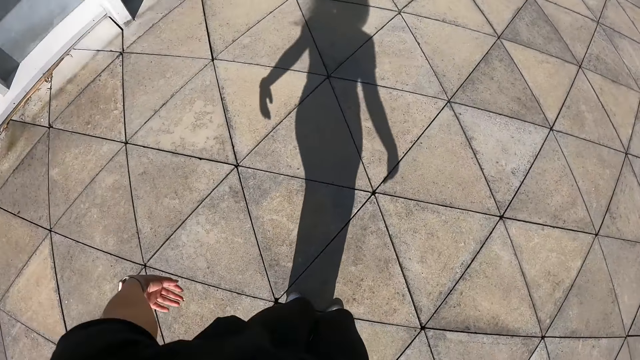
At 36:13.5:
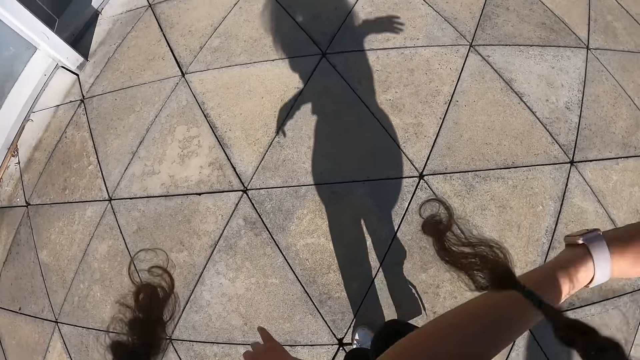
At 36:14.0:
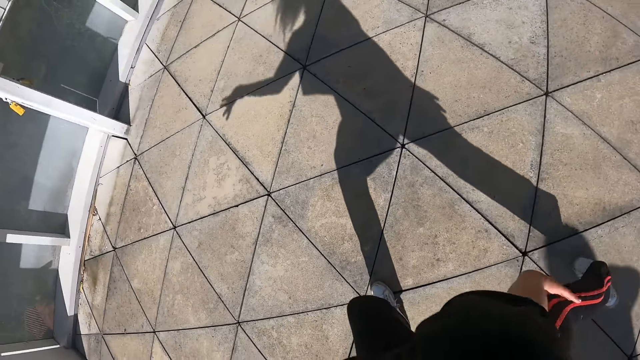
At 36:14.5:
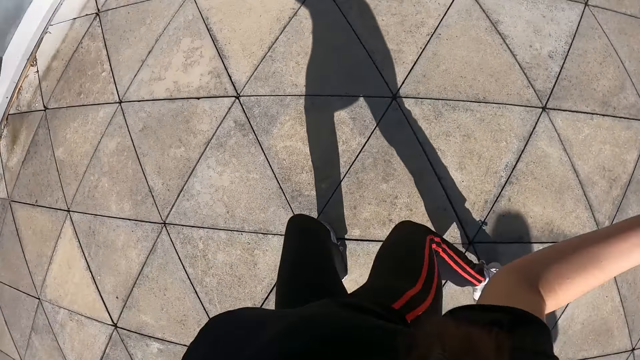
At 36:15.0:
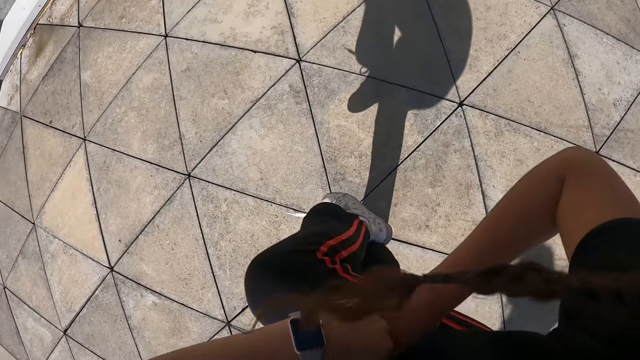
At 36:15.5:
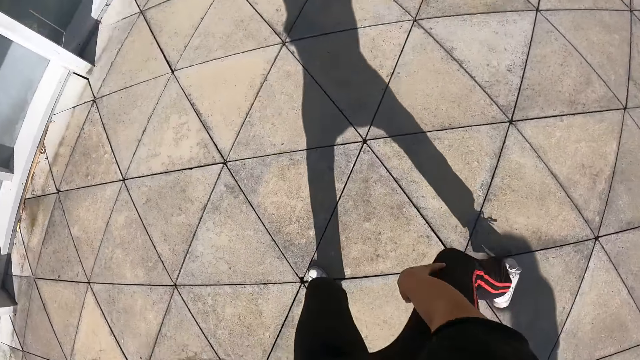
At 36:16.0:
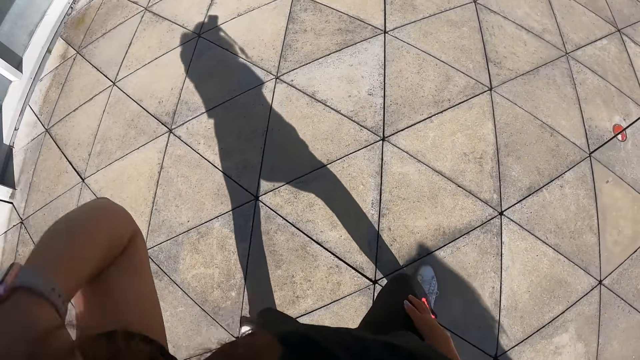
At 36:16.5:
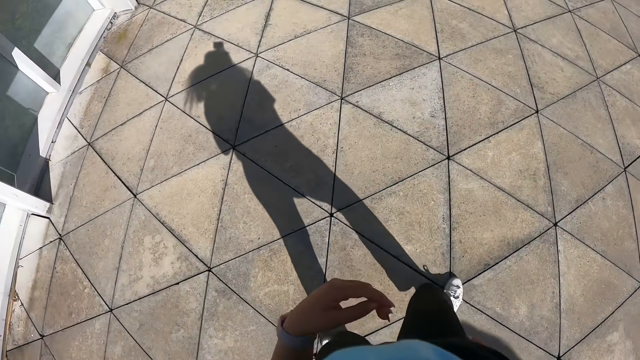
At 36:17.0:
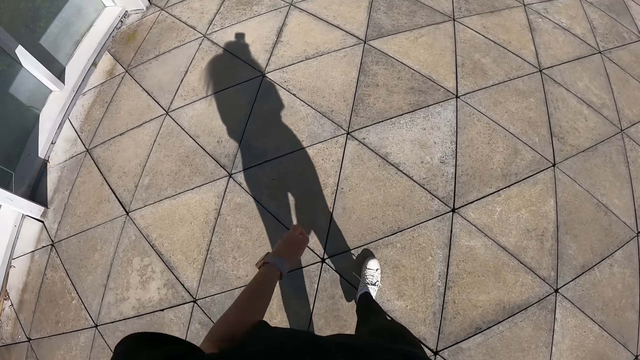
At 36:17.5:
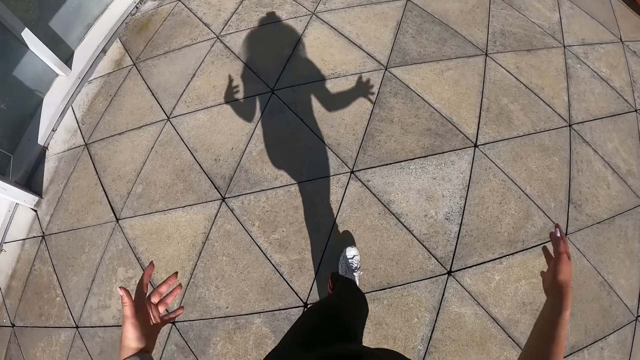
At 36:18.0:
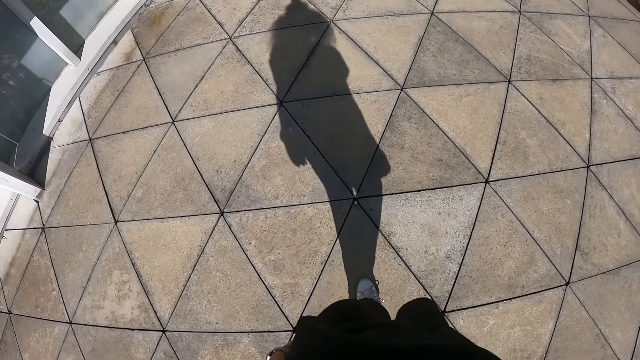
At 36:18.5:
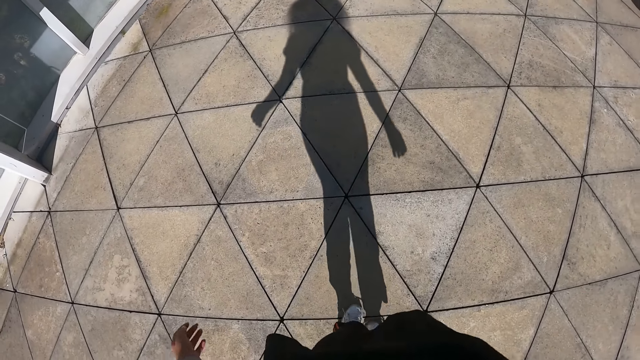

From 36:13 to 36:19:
The camera wearer dances.

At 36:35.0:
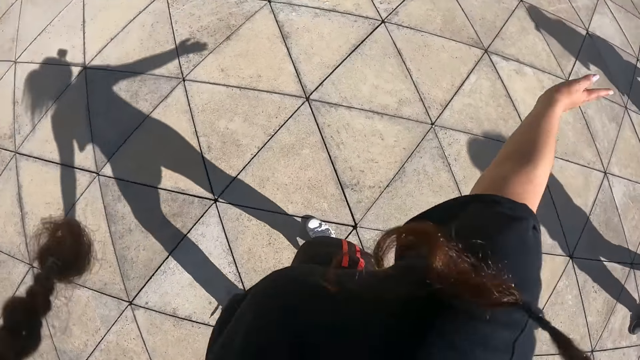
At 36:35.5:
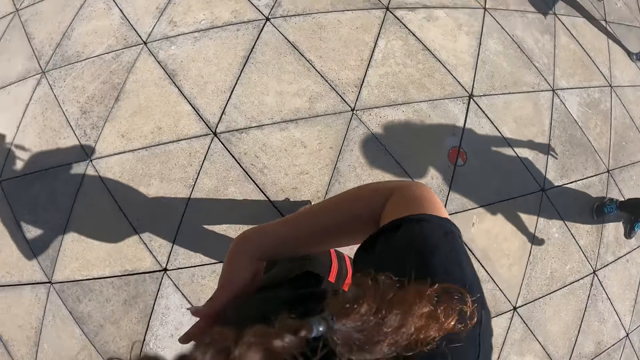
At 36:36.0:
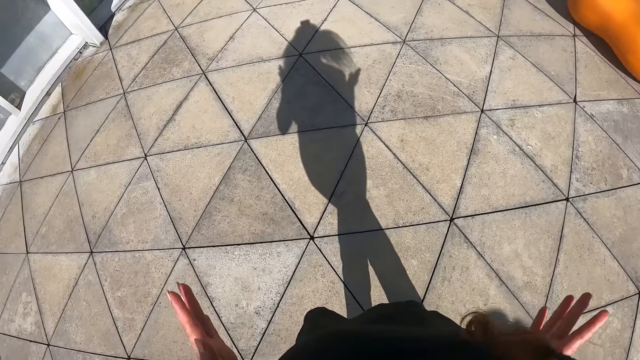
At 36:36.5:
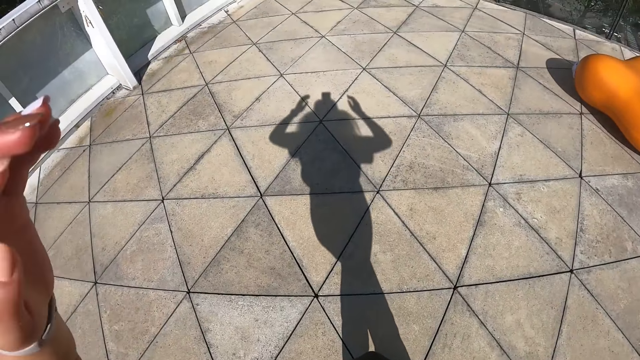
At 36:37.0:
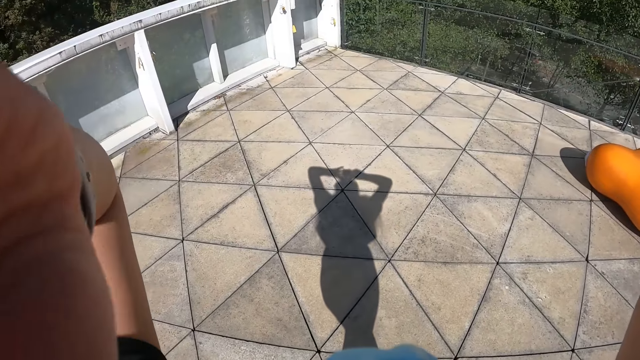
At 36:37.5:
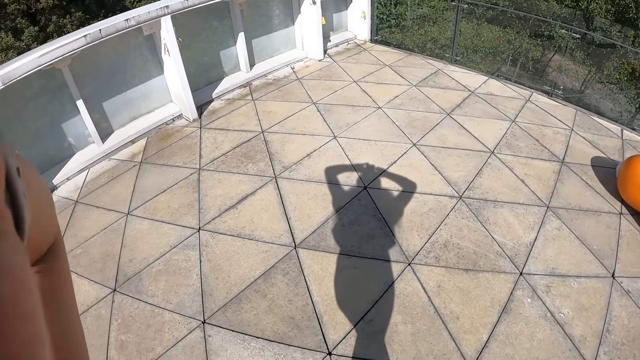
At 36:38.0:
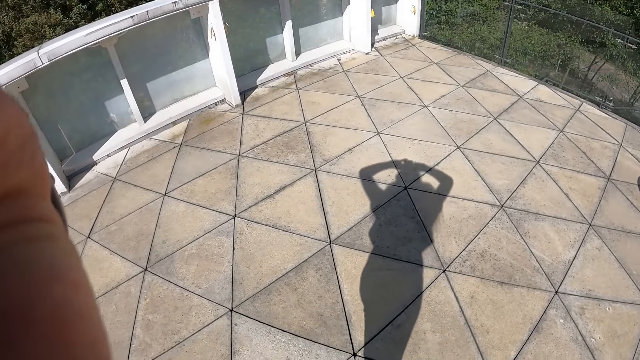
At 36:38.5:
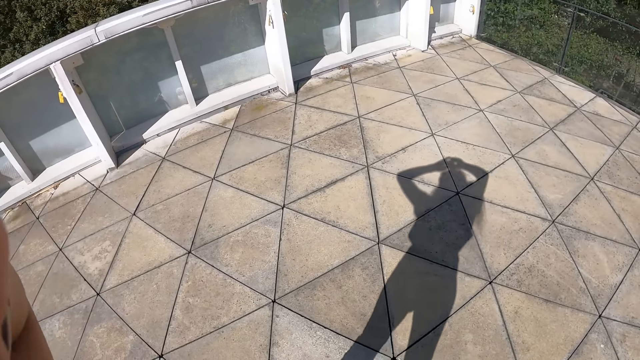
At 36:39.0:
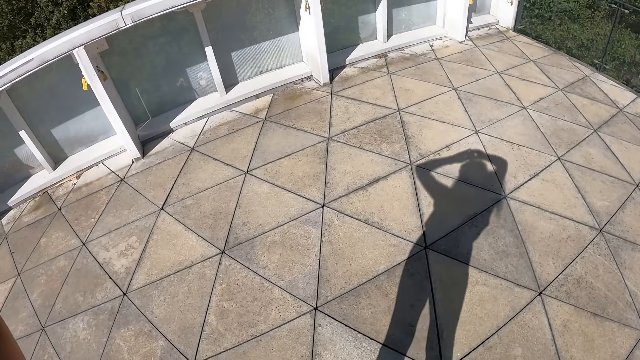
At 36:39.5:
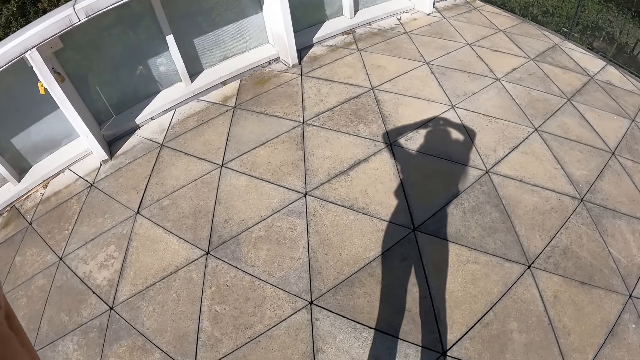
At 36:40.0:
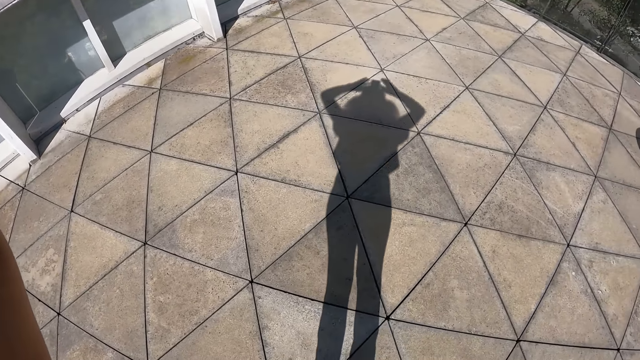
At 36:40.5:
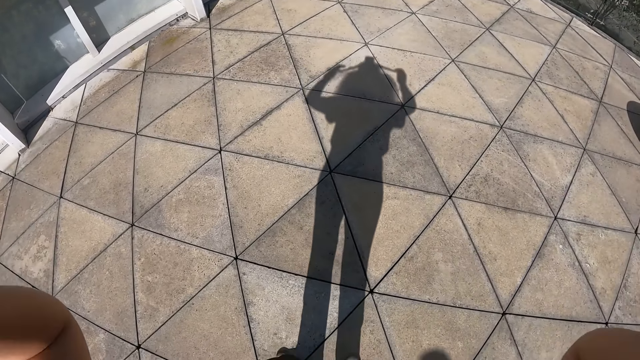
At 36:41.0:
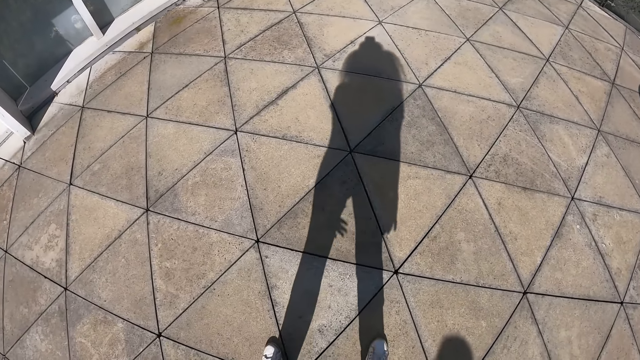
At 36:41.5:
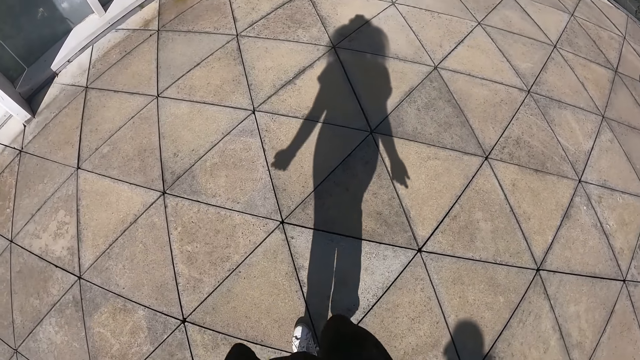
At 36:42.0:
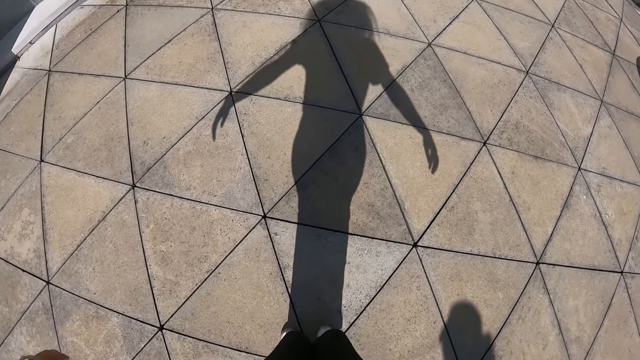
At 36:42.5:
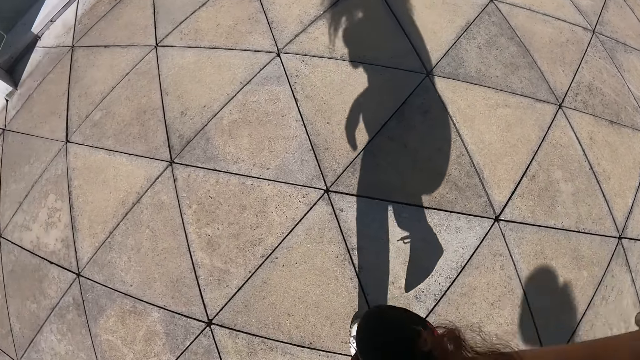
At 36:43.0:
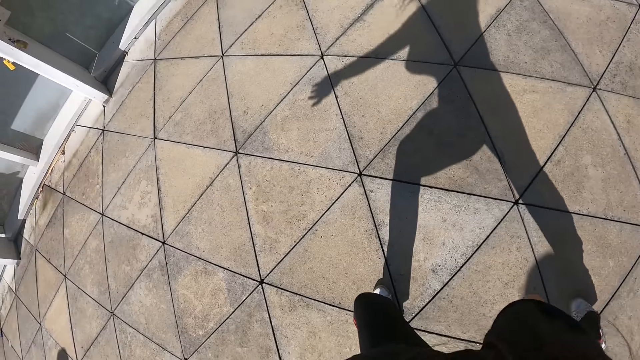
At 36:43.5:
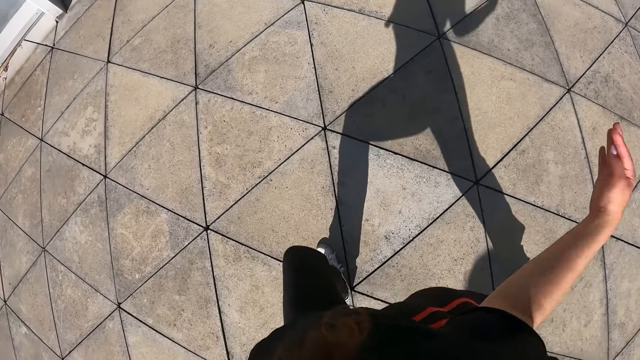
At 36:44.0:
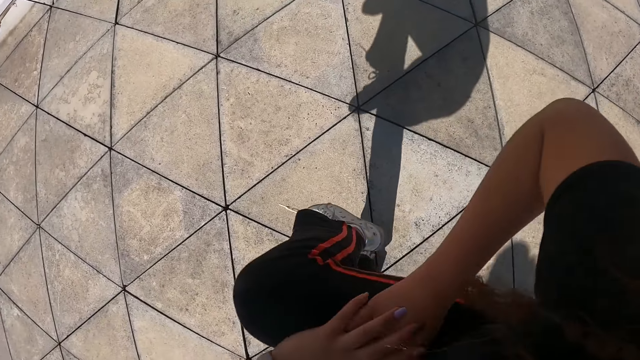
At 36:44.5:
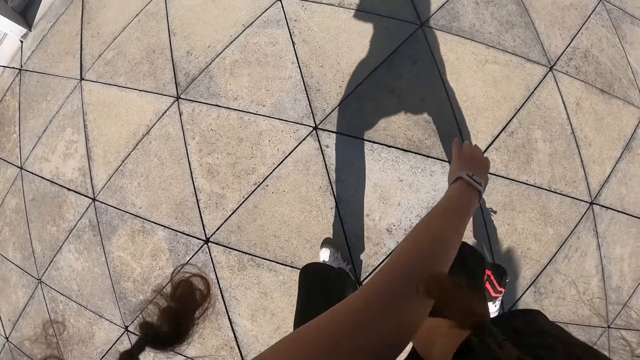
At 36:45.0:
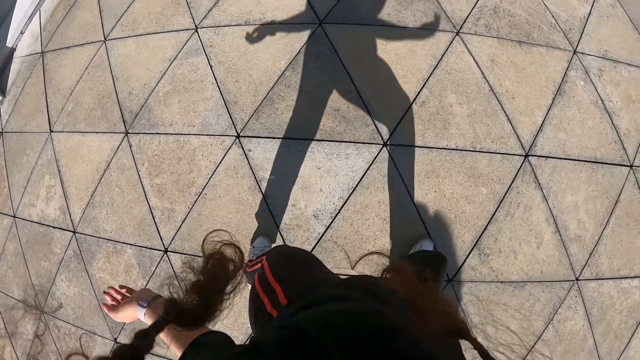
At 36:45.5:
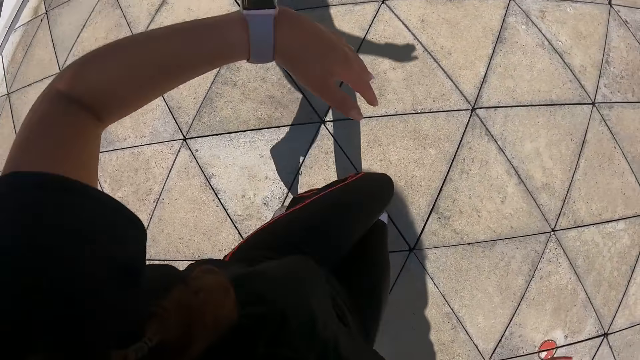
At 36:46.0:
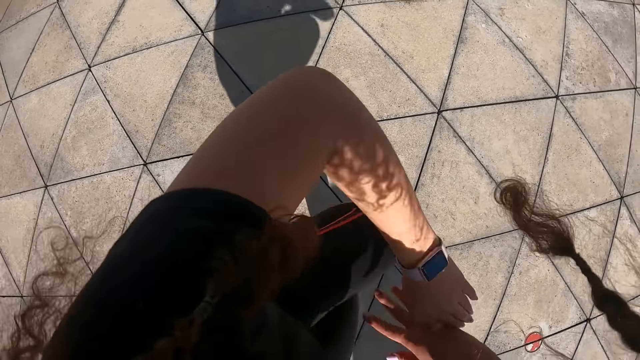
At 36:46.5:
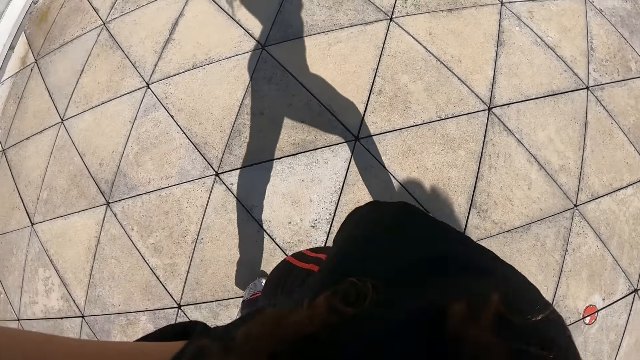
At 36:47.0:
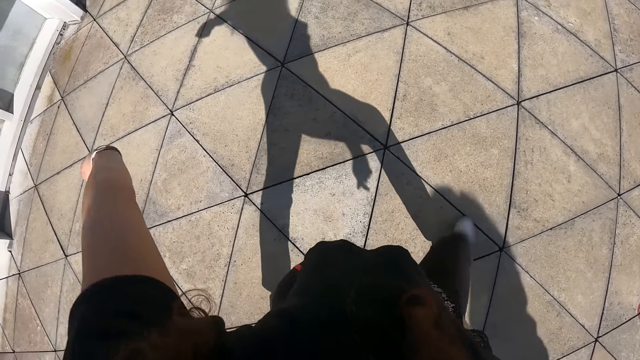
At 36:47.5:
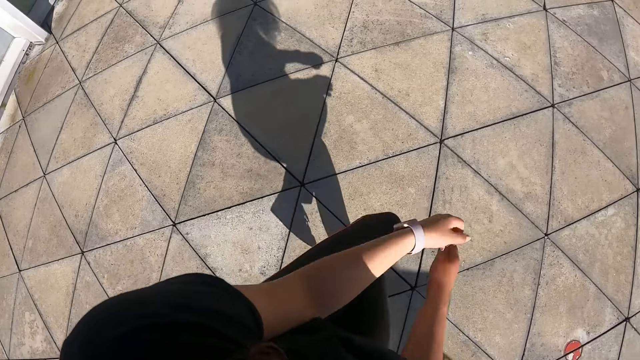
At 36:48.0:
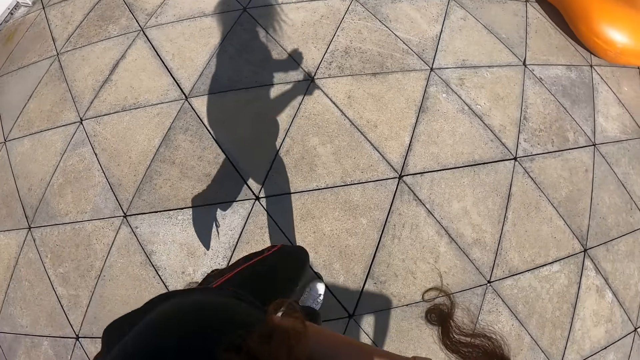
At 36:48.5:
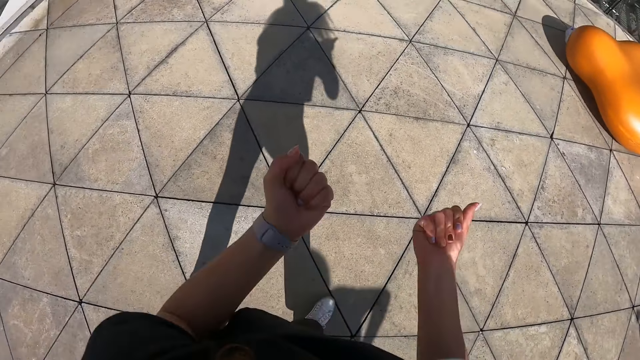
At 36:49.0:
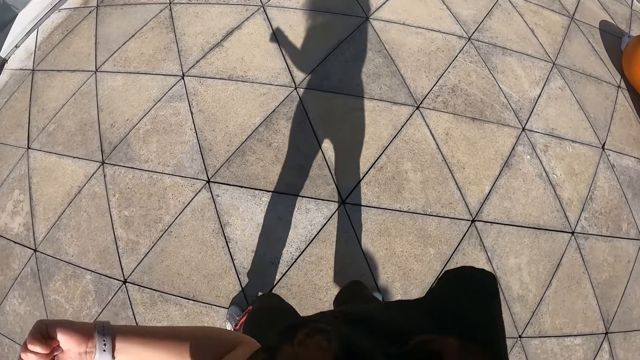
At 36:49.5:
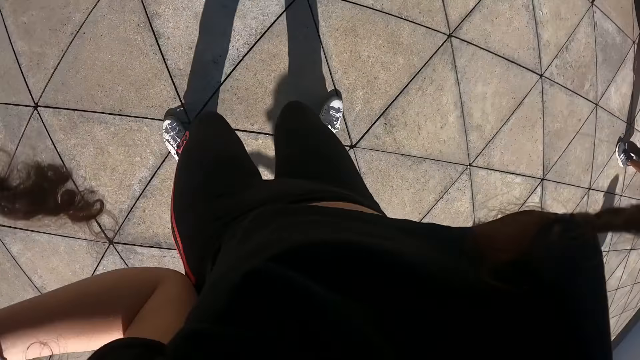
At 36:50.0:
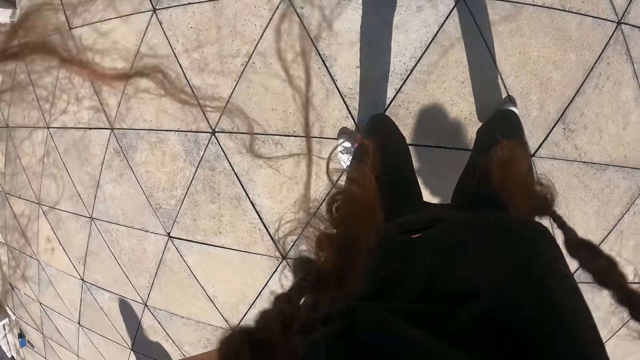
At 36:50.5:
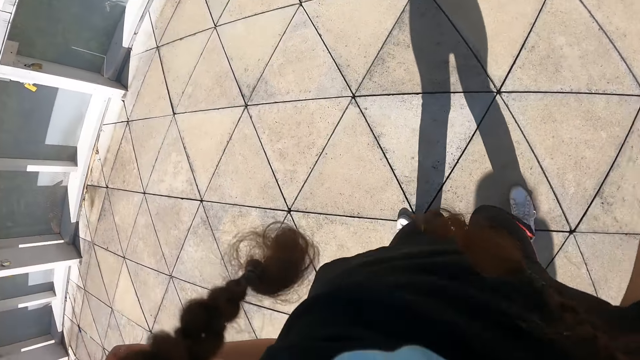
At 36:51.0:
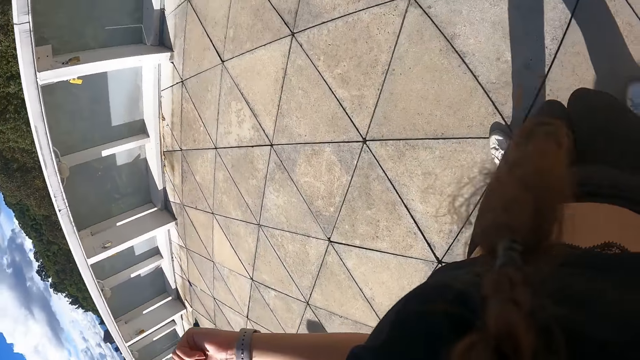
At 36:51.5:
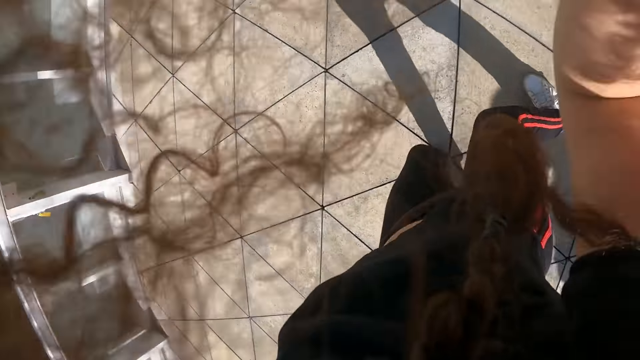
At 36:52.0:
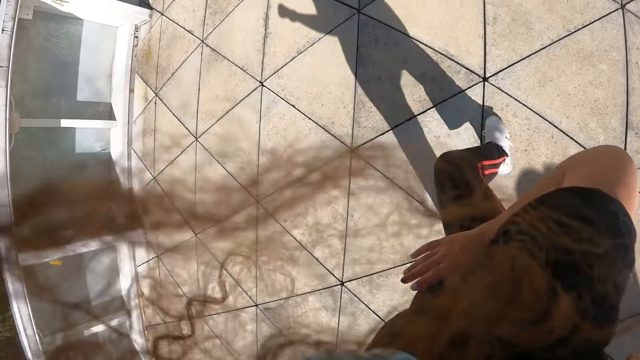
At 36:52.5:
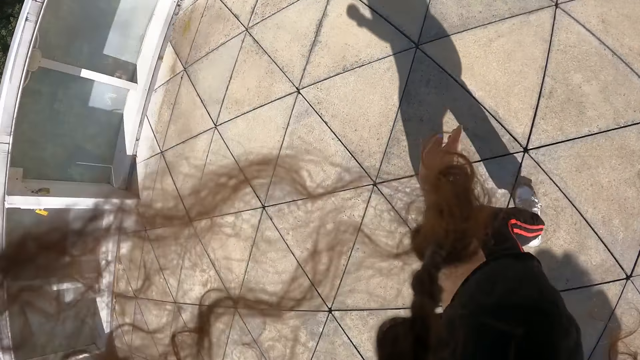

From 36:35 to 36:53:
The camera wearer raises both hands to her head. She adjusts the camera. She lowers both hands from her head. She dances with a group of people outside. She is doing exercise.
